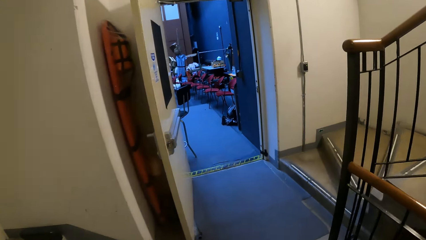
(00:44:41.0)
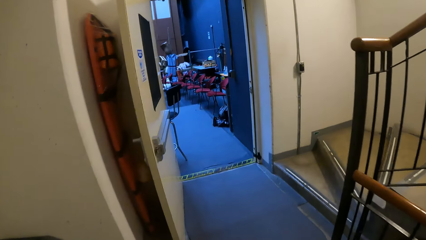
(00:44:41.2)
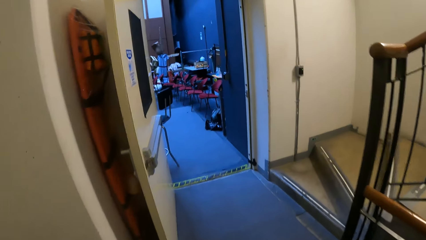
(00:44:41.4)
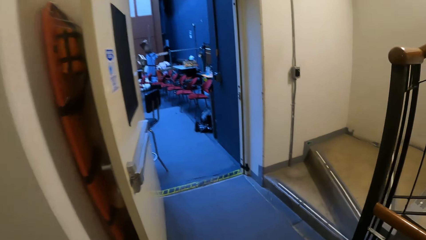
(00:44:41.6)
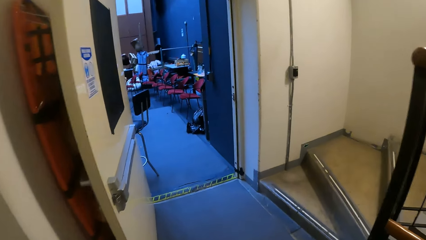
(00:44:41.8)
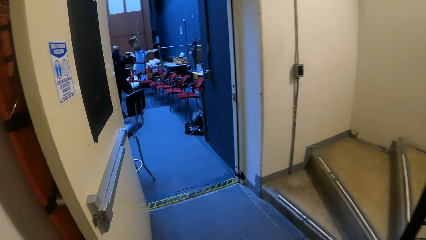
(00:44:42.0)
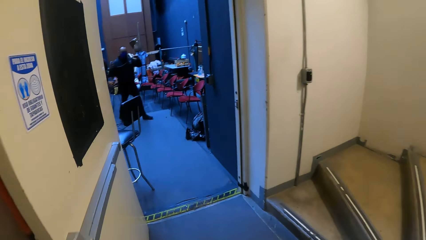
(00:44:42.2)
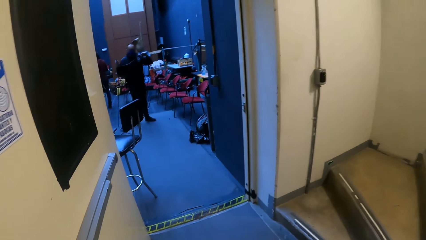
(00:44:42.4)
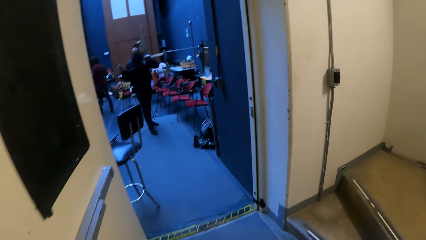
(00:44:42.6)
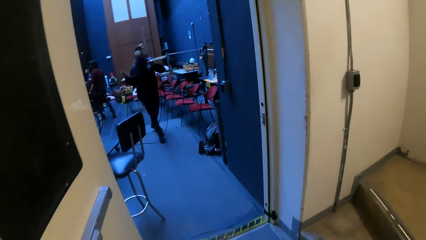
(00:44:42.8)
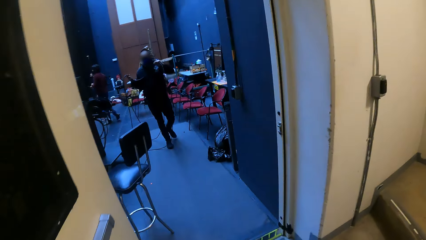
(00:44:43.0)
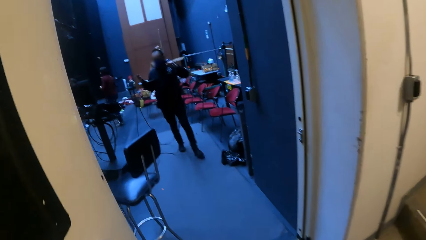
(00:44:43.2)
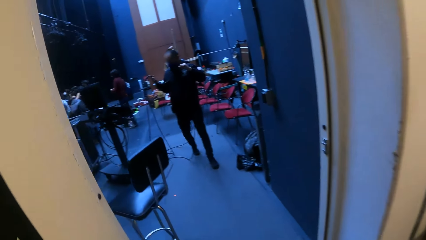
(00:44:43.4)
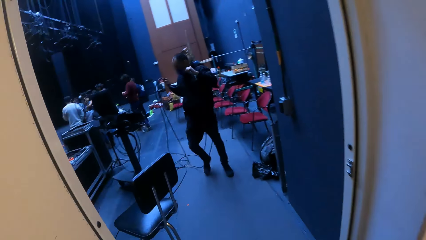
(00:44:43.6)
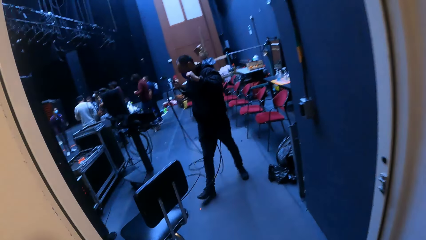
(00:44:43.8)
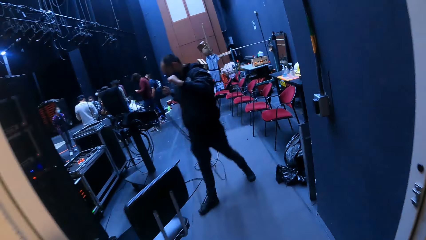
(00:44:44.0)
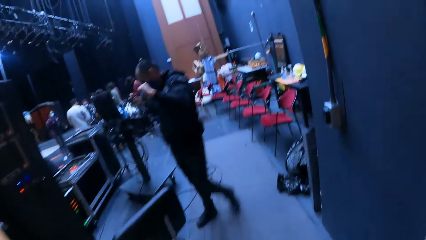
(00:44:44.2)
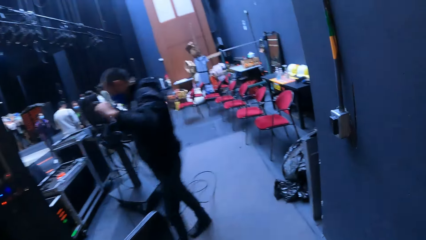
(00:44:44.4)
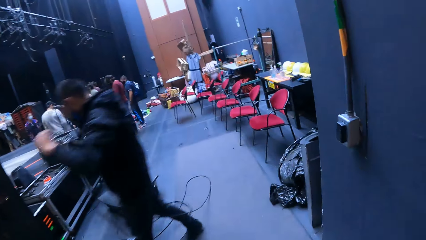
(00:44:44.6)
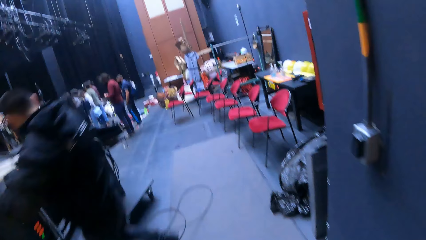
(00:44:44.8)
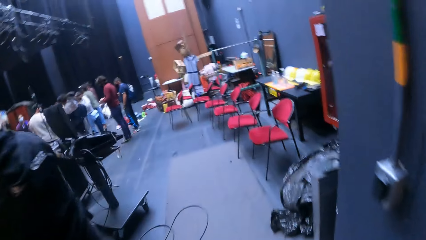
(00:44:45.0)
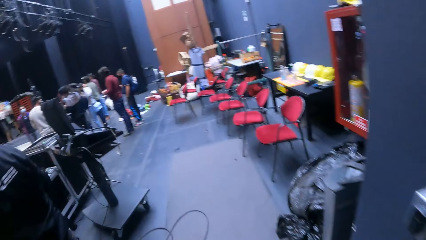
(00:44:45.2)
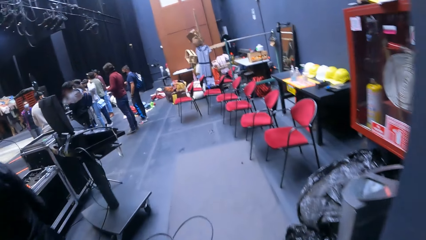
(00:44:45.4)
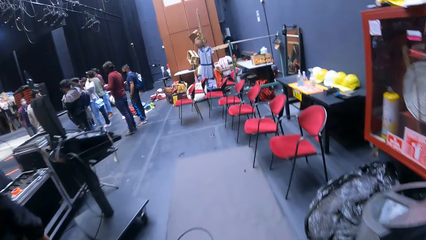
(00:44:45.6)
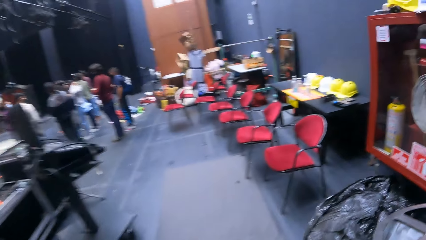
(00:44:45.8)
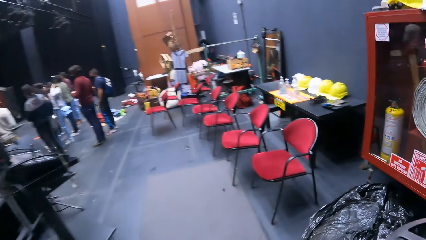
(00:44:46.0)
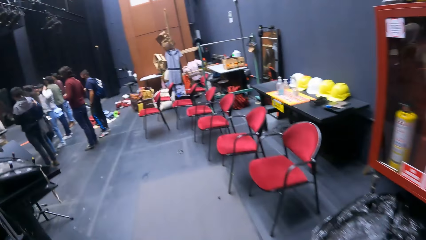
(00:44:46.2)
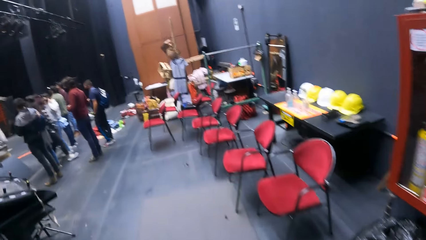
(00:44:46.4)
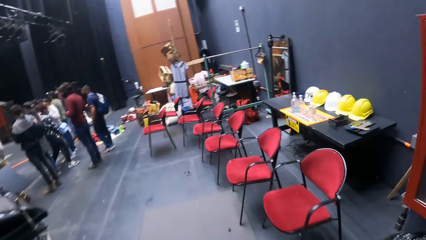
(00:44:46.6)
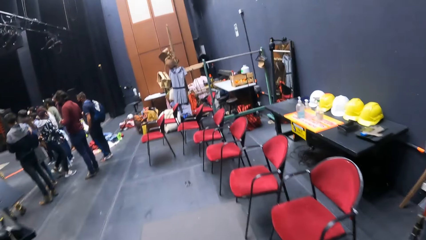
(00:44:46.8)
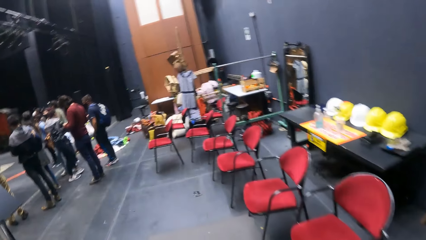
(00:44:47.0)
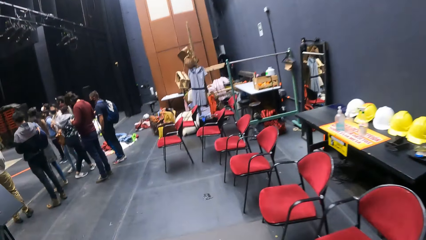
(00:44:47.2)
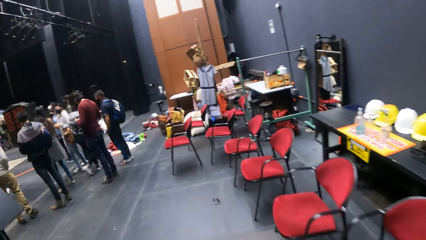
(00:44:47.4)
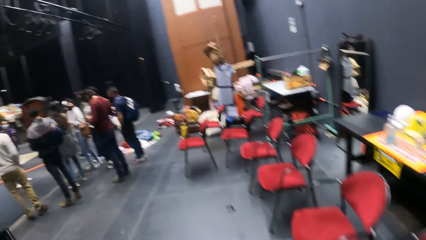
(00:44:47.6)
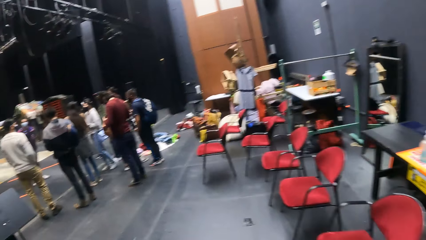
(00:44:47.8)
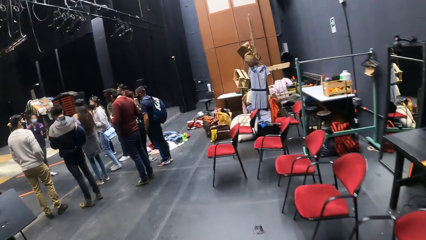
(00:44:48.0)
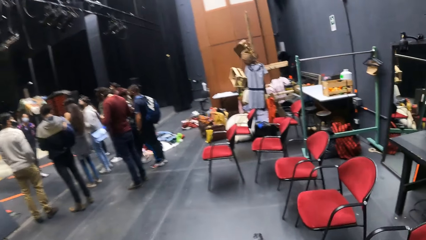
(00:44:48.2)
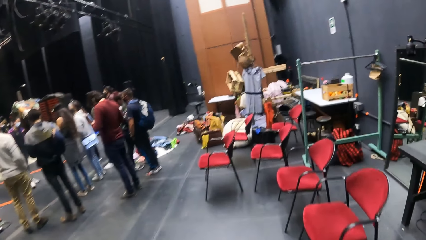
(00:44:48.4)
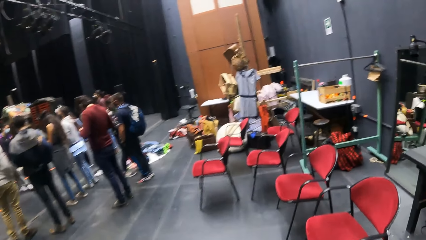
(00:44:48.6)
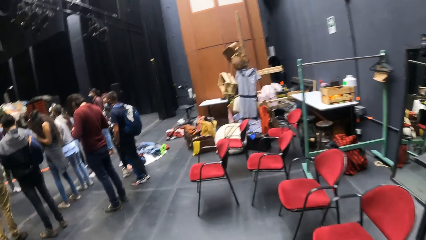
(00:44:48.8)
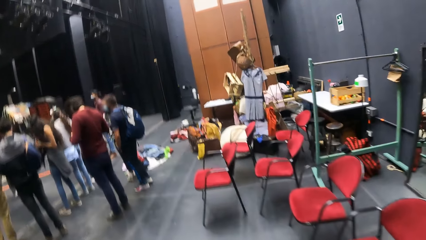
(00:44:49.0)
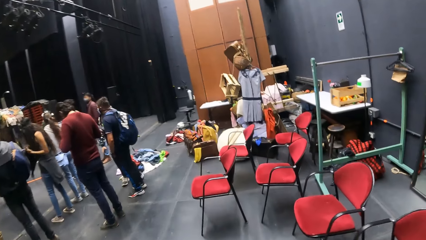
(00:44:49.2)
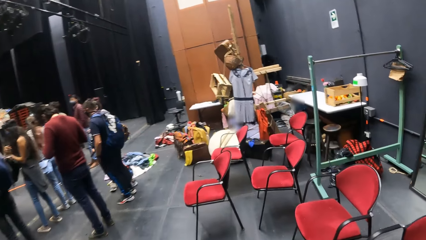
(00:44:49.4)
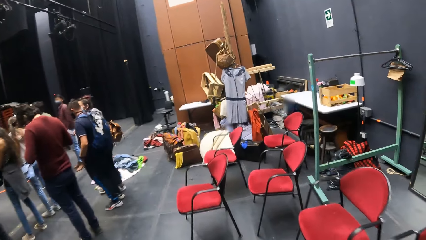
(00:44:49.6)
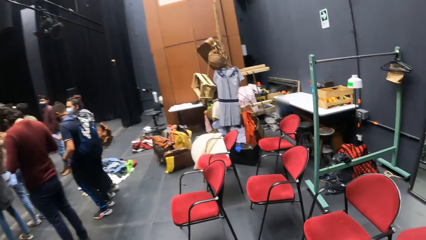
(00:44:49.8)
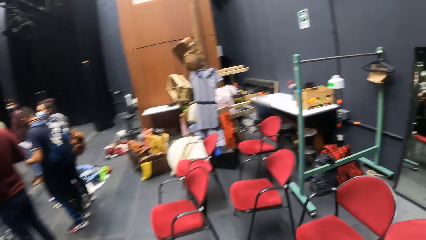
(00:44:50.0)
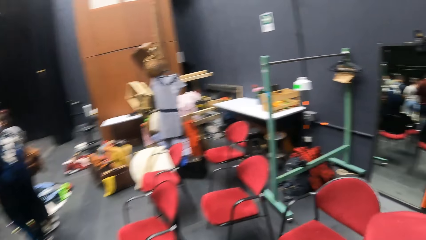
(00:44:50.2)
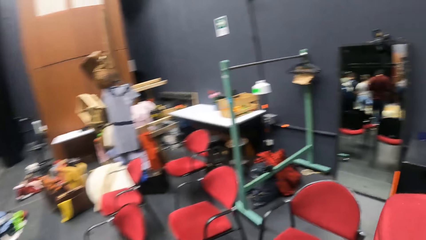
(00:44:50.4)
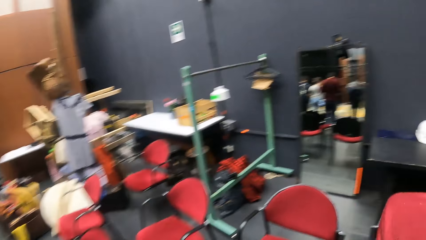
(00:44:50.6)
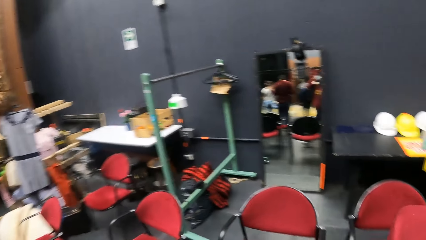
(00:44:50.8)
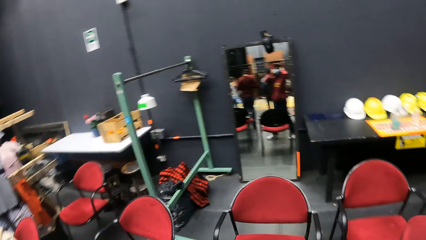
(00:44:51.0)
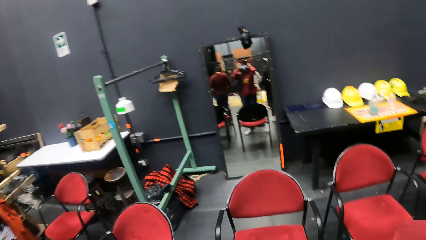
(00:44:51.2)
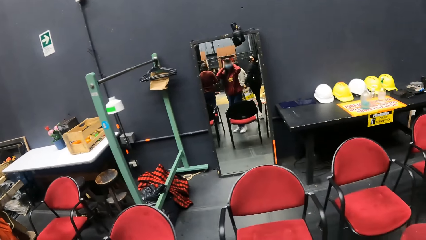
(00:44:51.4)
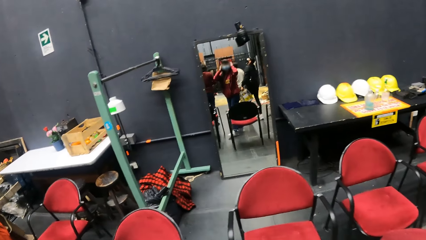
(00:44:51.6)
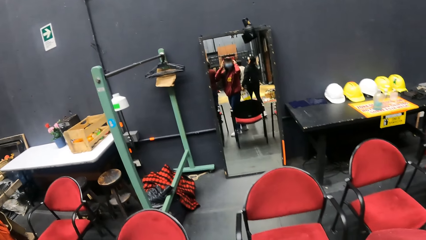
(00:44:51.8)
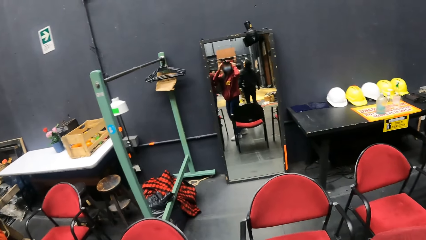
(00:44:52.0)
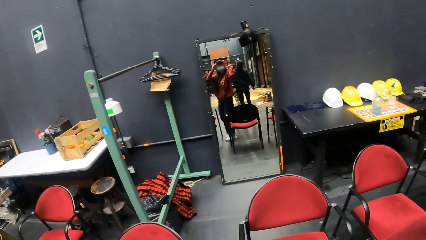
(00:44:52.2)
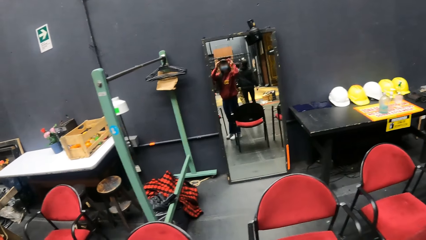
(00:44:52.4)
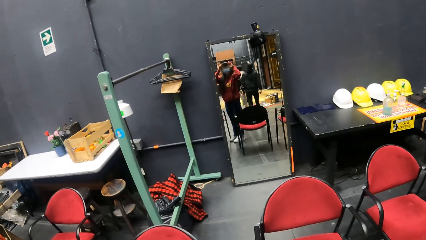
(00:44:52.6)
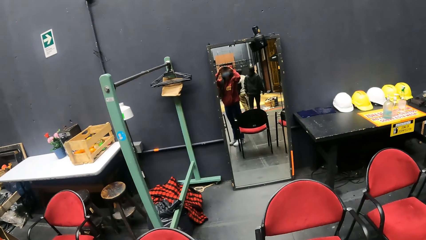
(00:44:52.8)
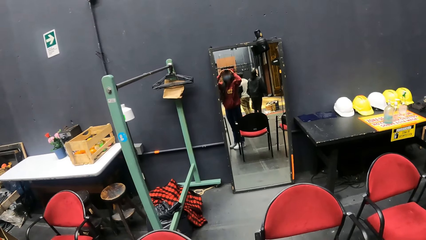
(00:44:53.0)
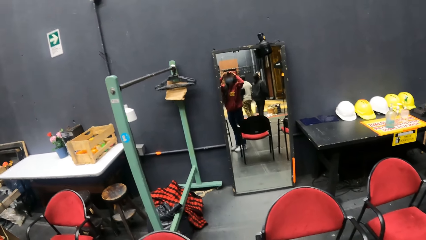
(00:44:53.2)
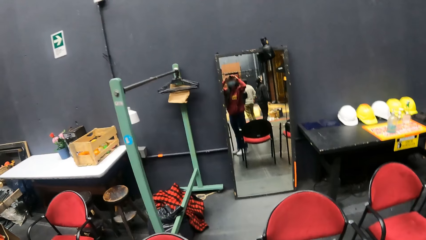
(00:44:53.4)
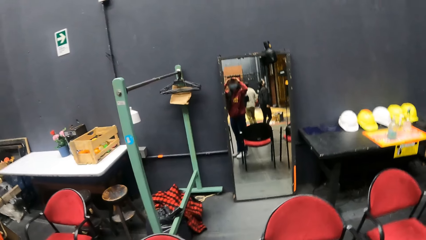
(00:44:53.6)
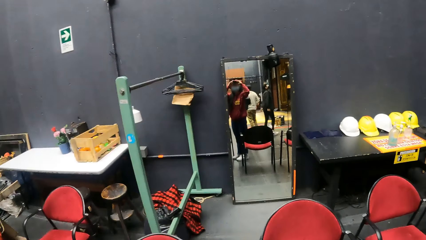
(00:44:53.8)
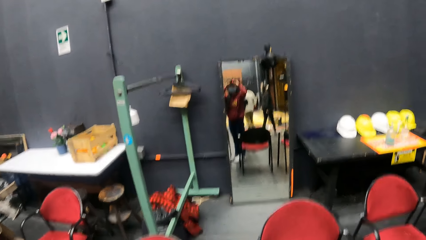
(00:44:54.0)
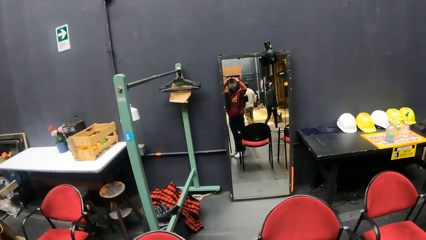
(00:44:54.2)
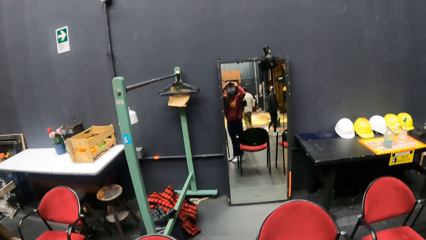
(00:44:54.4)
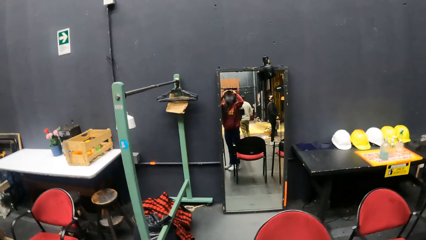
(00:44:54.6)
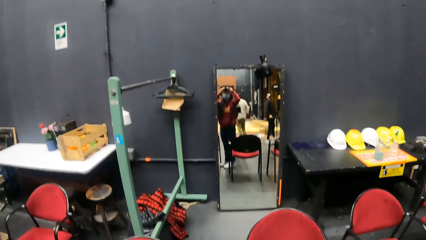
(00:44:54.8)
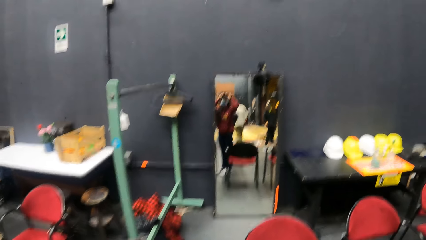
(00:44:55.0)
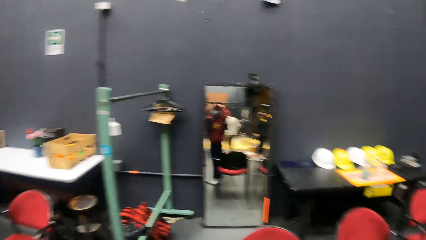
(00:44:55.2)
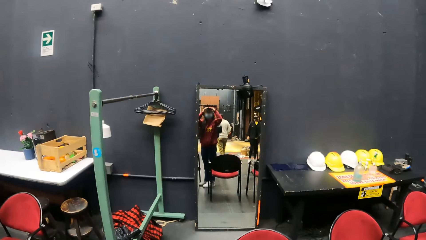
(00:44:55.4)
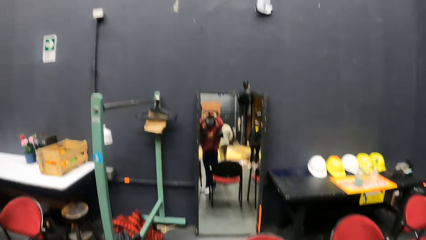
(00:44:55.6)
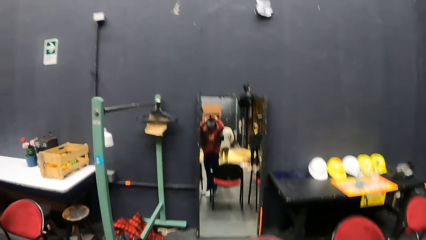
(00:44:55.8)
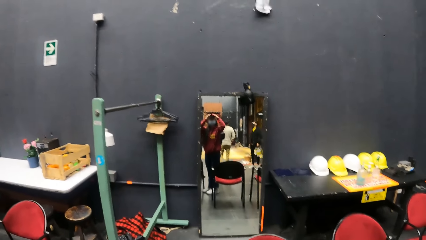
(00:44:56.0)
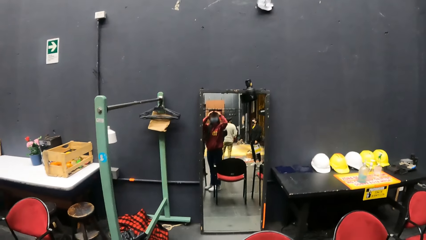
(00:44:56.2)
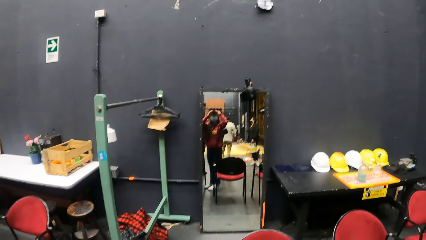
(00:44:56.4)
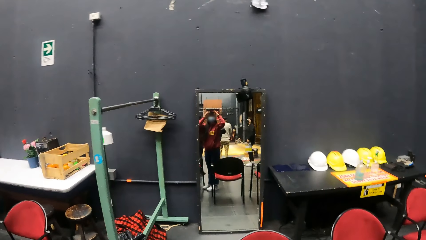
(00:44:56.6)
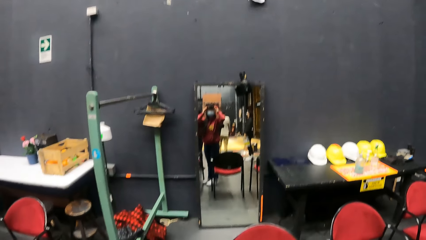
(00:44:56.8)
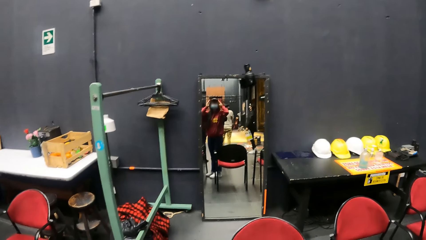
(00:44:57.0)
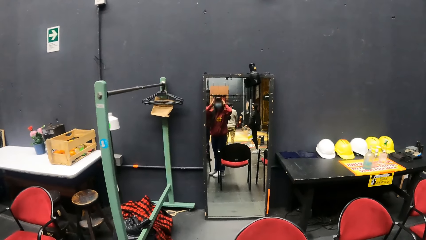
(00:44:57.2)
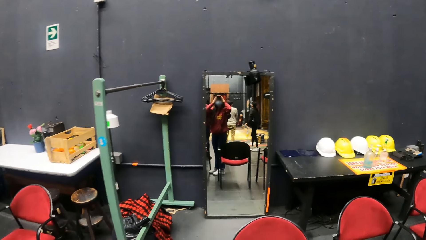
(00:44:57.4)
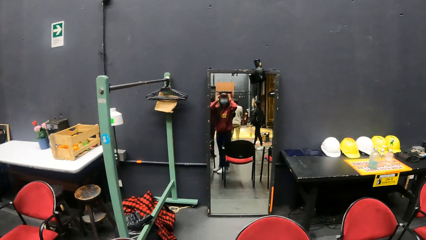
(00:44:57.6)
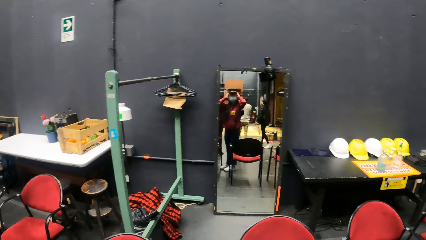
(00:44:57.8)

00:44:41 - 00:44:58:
The camera wearer walks towards the room. A man holds a wire with both hands. The camera wearer walks inside the room. She adjusts a camera on her head with both hands. She looks at the mirror.
